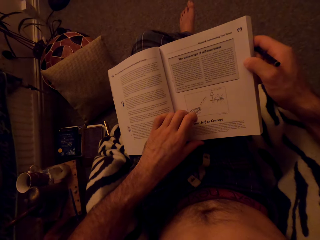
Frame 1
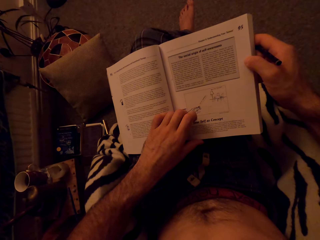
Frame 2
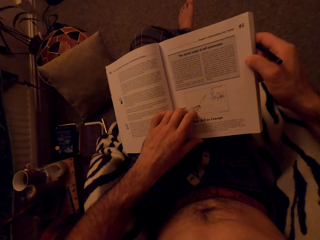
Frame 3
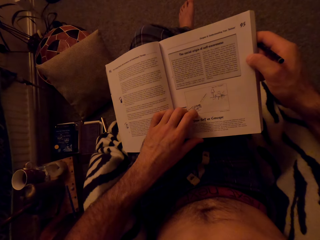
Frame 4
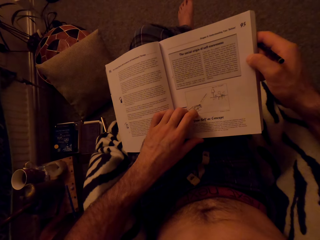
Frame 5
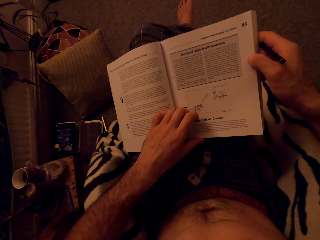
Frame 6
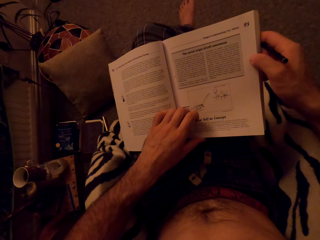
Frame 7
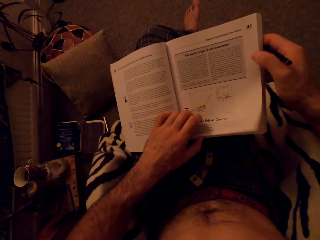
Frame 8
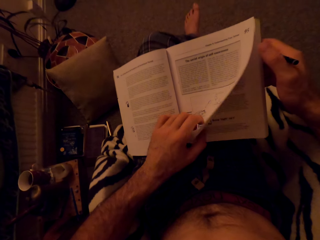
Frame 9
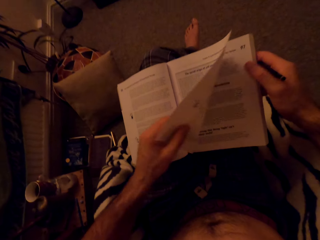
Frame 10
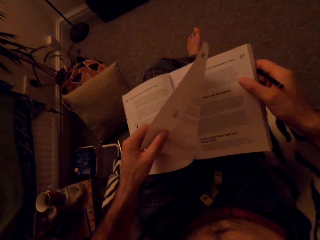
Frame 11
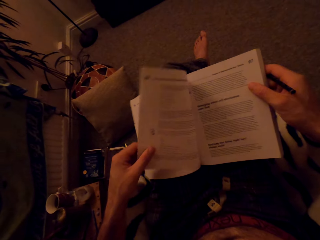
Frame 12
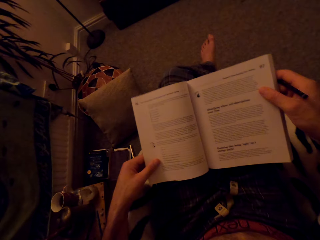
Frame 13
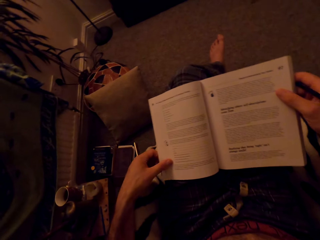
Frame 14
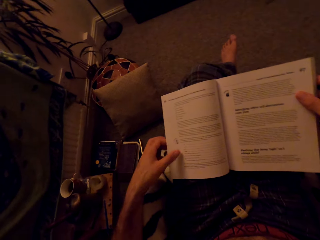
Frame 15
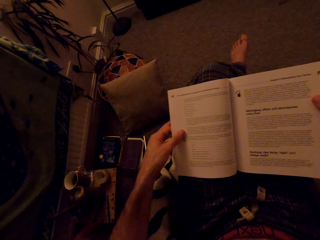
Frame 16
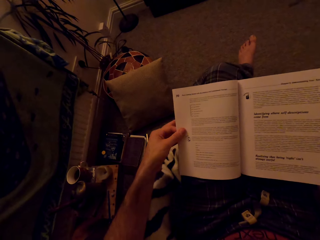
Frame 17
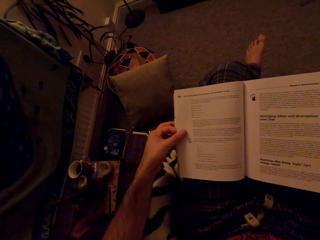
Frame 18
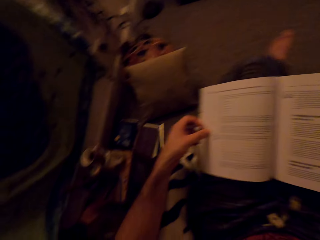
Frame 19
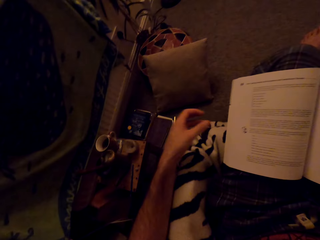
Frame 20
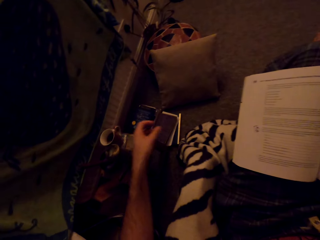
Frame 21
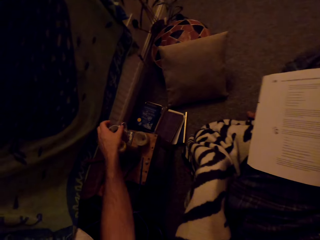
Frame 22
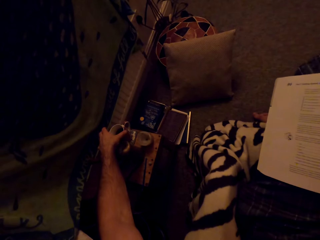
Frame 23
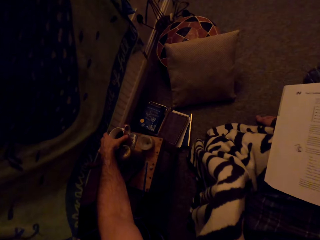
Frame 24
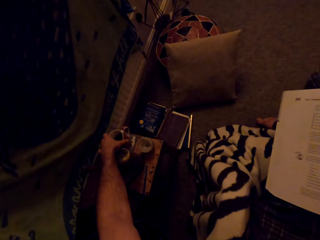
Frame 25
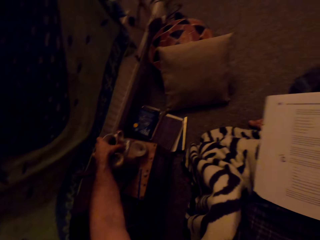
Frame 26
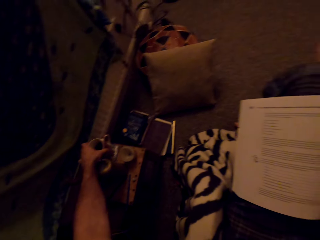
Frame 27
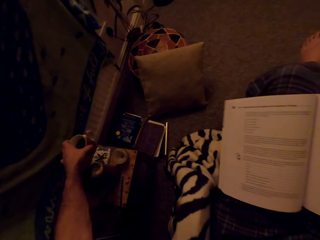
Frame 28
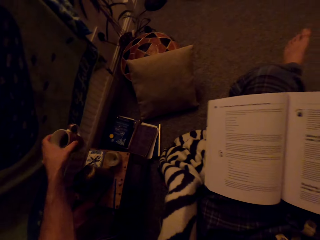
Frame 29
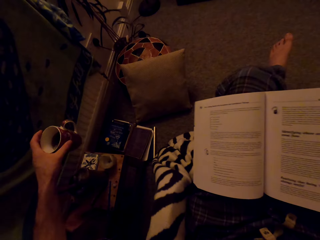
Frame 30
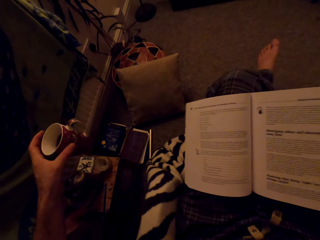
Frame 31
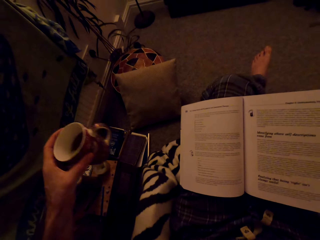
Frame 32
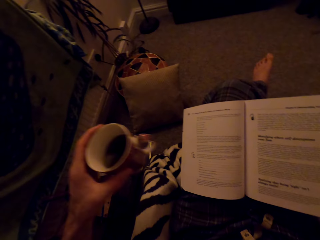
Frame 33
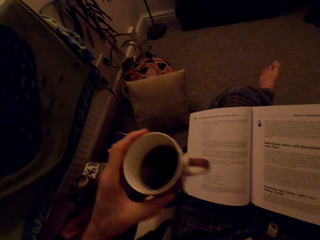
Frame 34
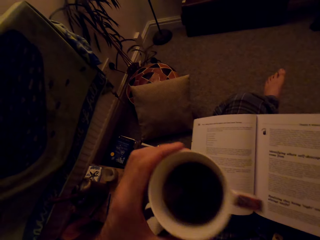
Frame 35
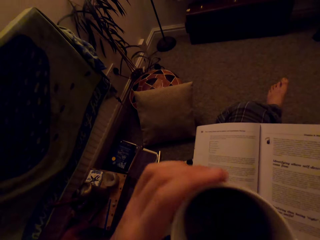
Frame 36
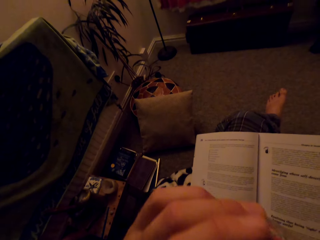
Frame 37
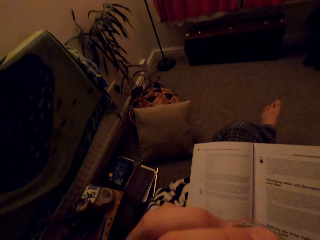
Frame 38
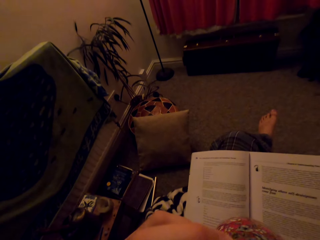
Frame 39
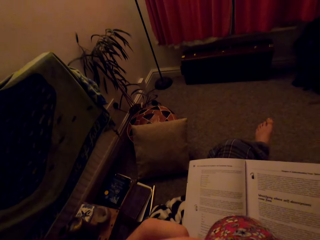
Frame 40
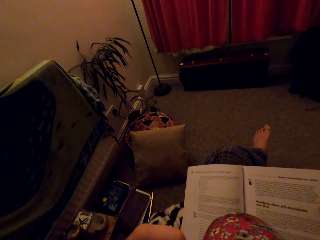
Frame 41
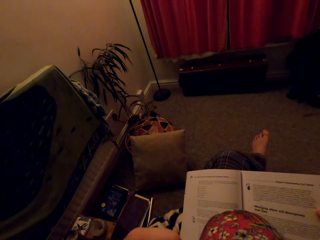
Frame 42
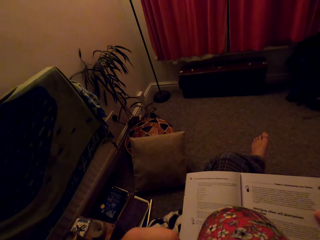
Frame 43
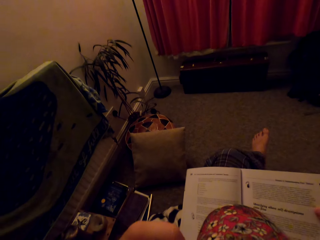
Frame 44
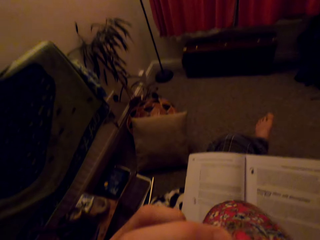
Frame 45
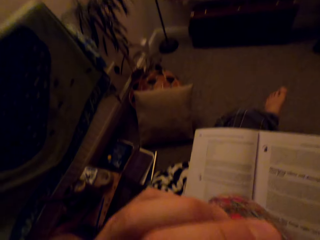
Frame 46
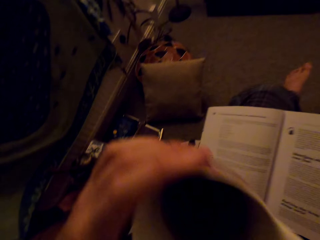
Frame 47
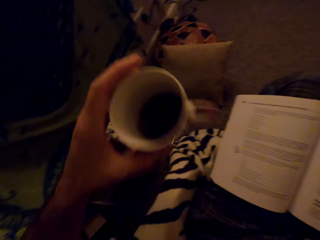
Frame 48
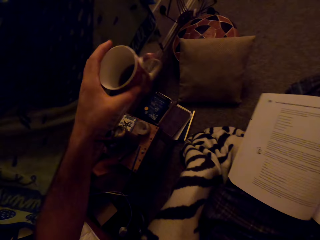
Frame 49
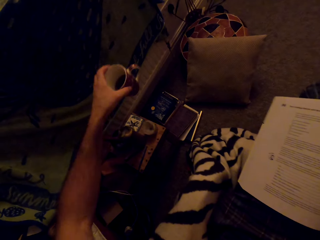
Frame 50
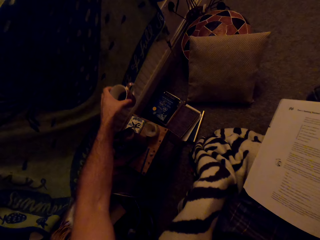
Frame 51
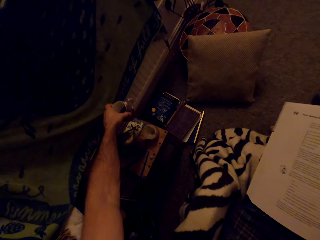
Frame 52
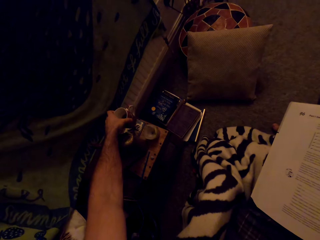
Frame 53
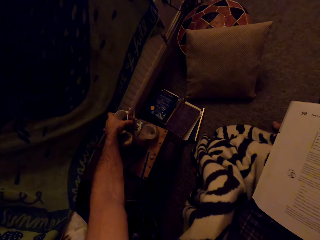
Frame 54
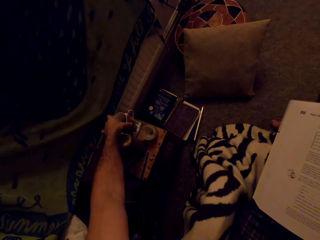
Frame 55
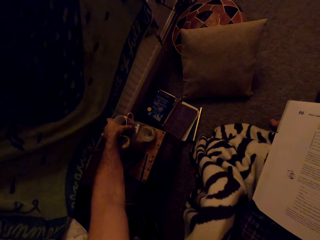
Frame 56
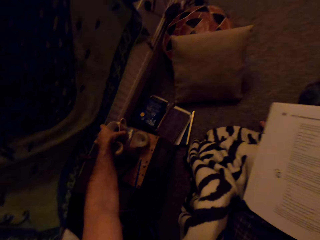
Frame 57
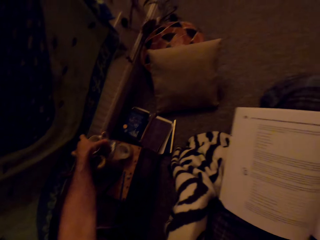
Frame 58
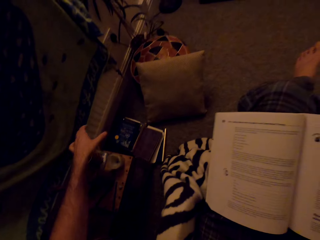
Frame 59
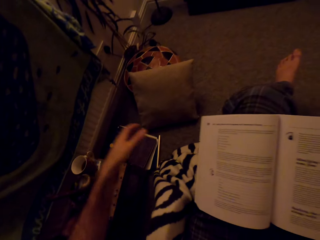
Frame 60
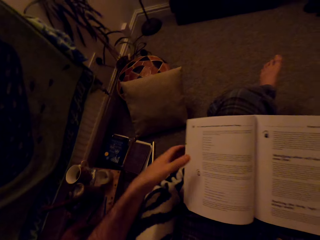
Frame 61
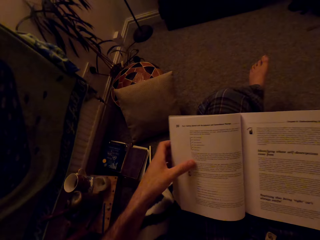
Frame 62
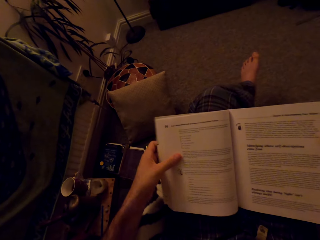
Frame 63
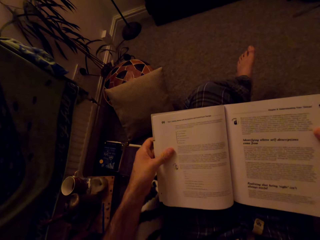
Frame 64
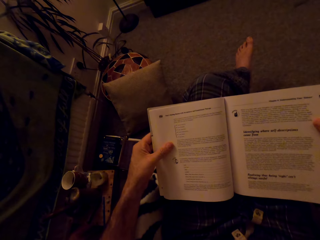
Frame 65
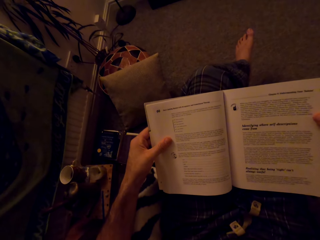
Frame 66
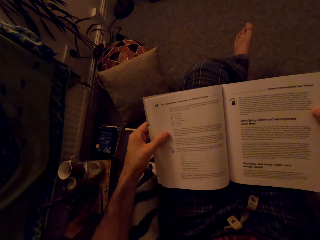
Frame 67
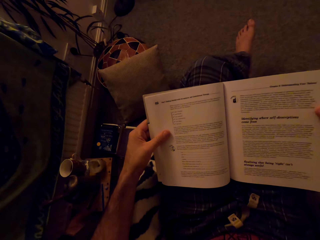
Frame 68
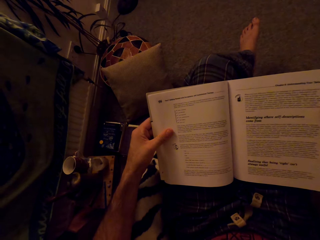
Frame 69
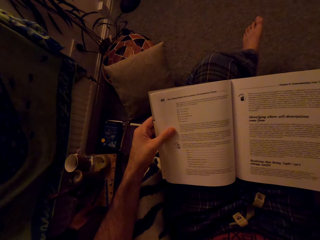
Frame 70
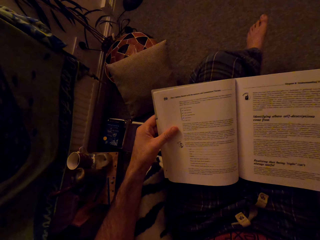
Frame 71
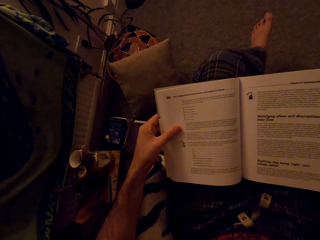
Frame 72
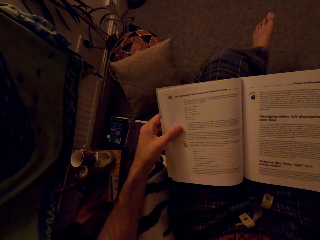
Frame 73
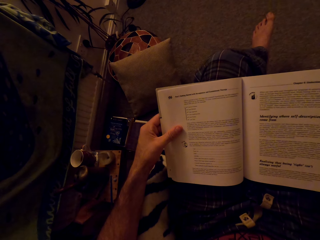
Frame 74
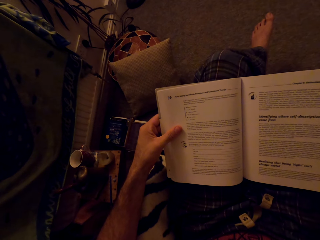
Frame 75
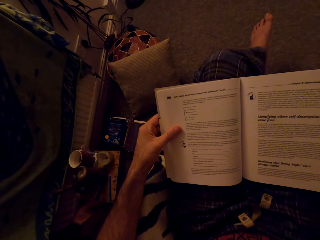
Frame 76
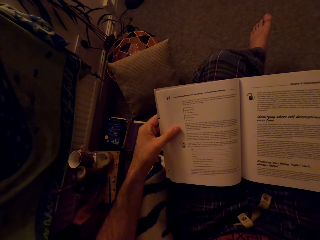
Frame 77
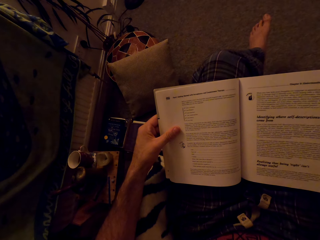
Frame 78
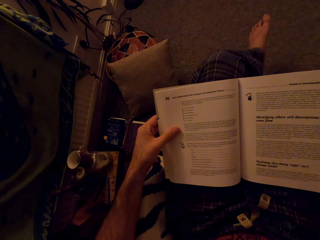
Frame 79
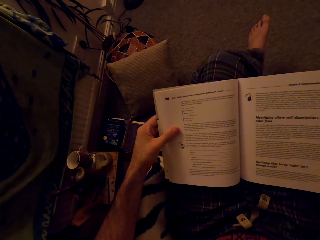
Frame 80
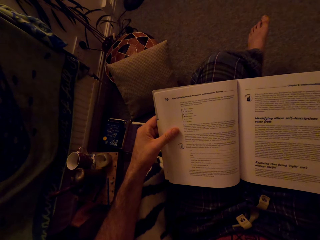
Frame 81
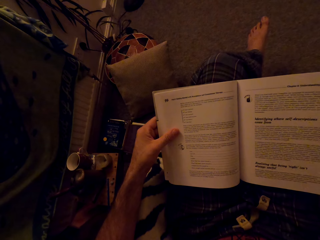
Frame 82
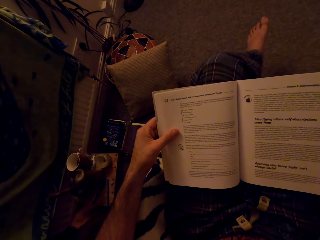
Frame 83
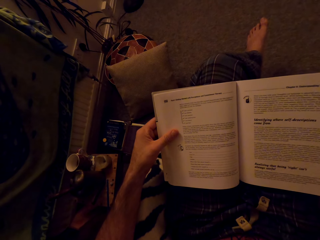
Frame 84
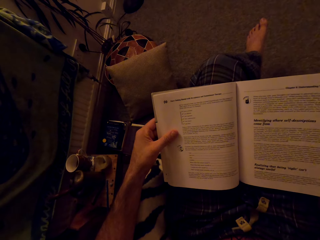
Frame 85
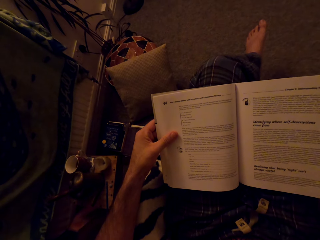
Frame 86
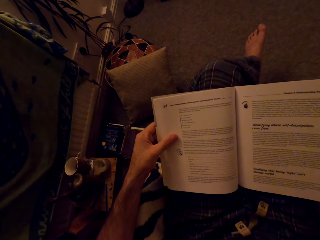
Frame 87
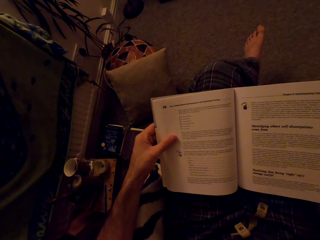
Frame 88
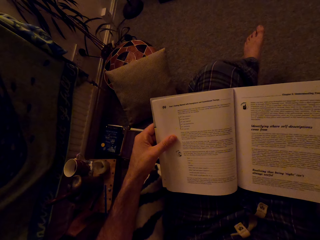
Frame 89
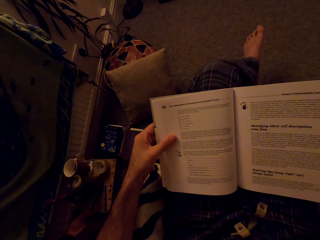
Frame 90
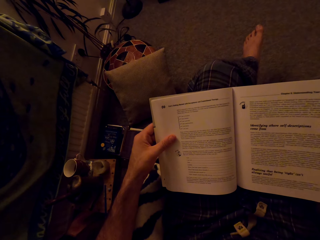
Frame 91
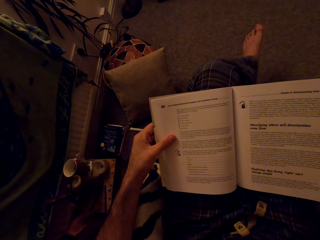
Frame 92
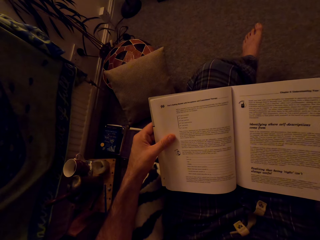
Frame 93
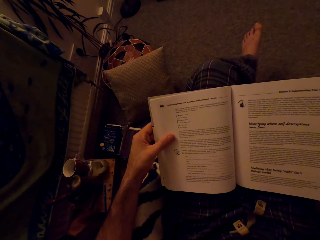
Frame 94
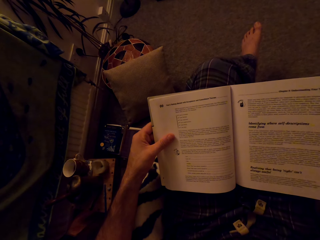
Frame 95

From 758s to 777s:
The camera wearer flips to another page. They pick up a cup of coffee from the stool. They sip the coffee or tea from the mug. They place the cup on the stool. They read the book.

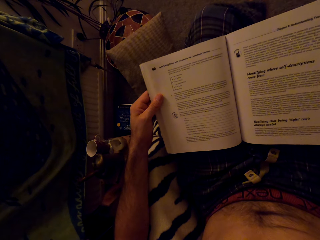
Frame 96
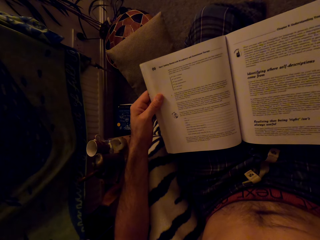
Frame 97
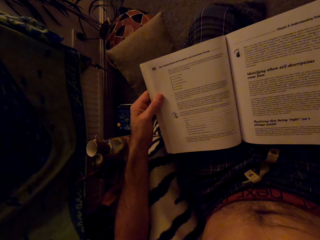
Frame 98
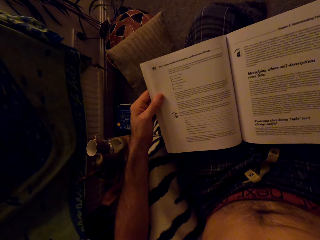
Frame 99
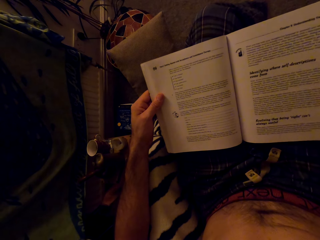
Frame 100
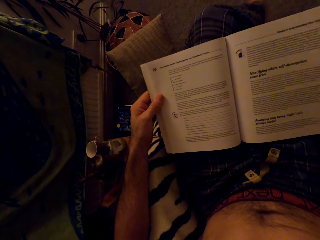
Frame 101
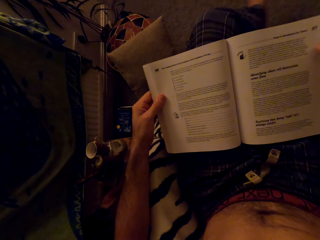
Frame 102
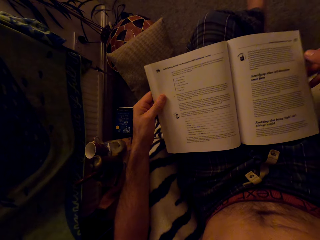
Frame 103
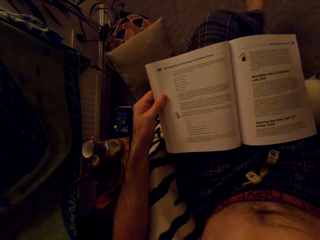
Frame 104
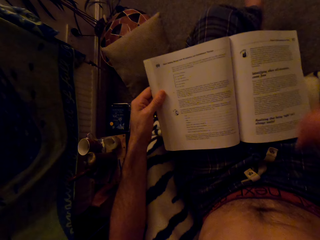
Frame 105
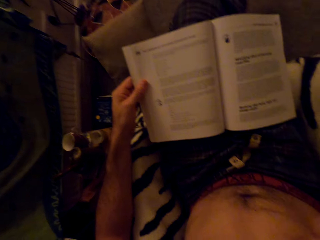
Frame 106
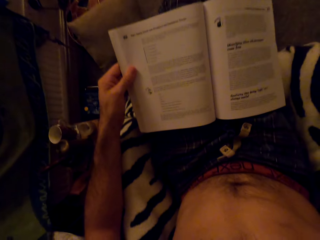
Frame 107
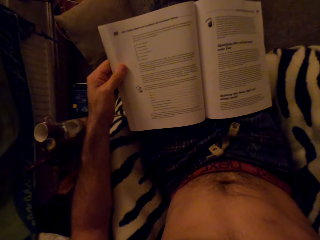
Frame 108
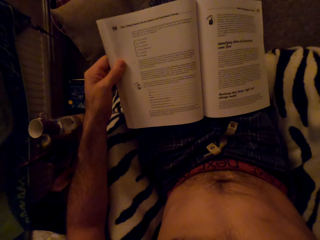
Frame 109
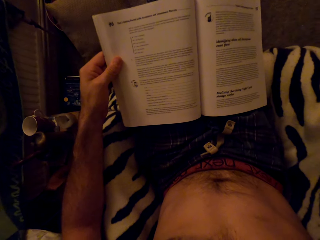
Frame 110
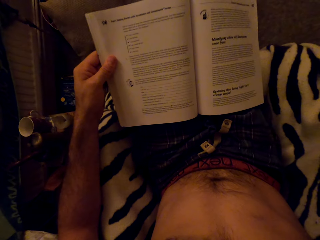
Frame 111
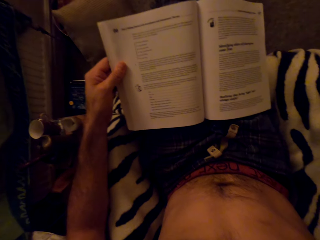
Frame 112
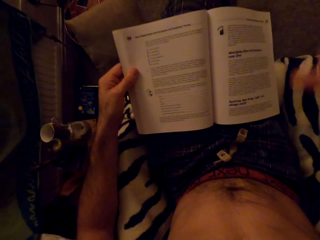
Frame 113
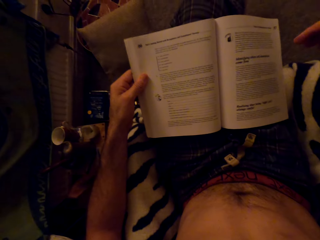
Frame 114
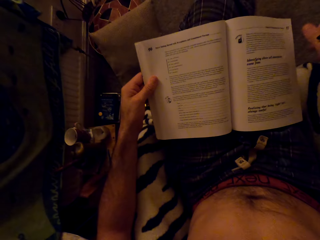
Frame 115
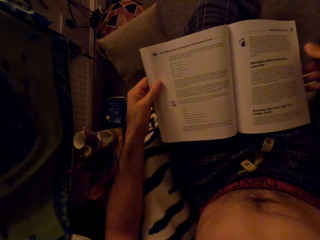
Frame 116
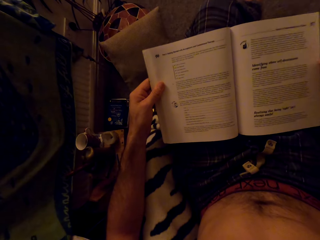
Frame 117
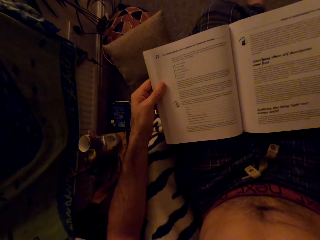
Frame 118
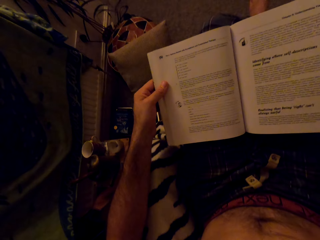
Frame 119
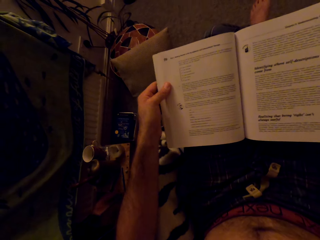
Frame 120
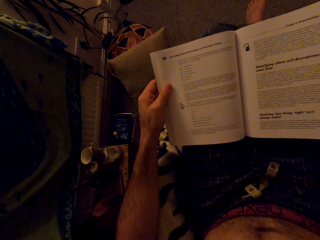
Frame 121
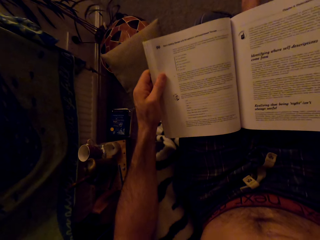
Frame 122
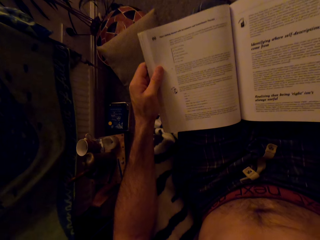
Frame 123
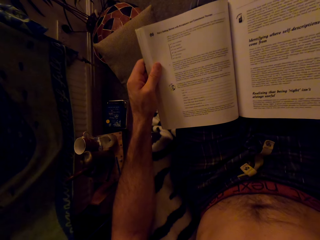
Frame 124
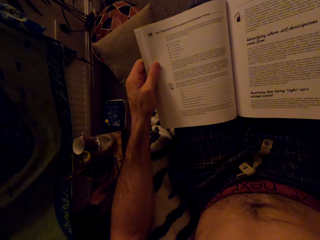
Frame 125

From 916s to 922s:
The camera wearer lifts the hand. They hold the book.
